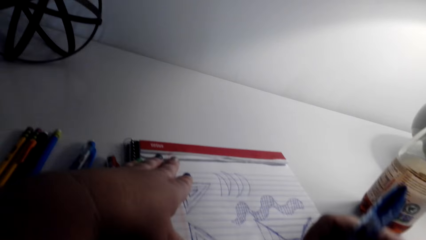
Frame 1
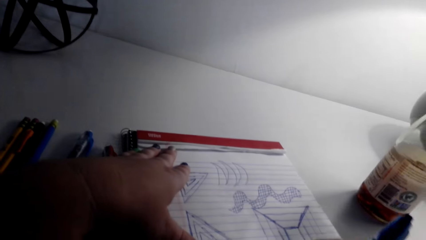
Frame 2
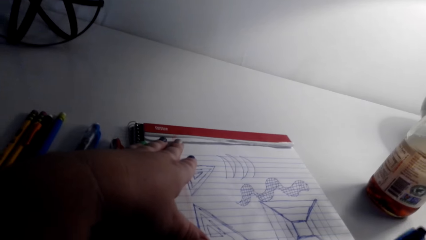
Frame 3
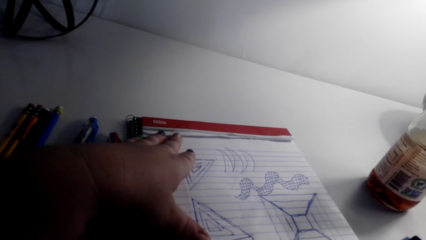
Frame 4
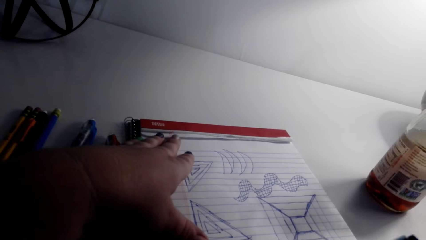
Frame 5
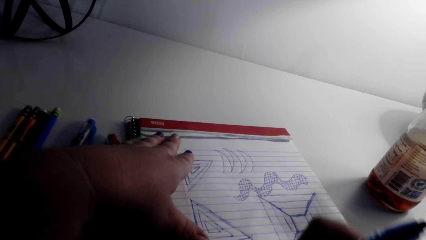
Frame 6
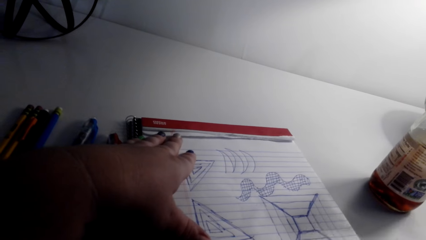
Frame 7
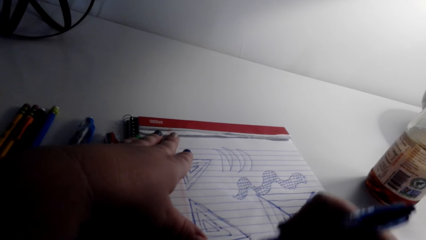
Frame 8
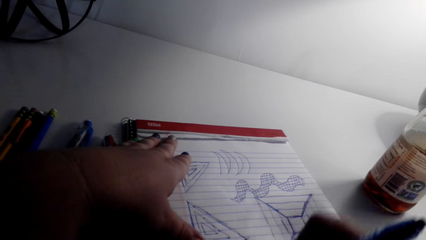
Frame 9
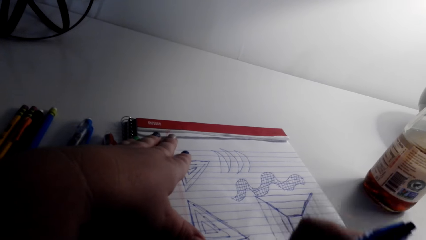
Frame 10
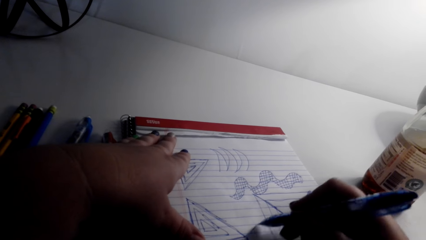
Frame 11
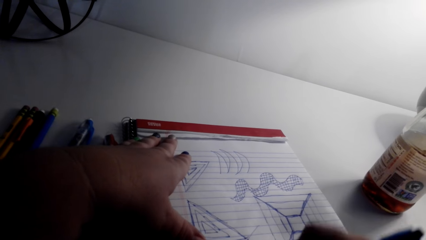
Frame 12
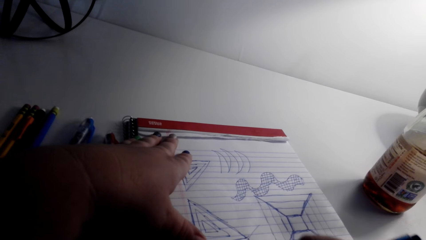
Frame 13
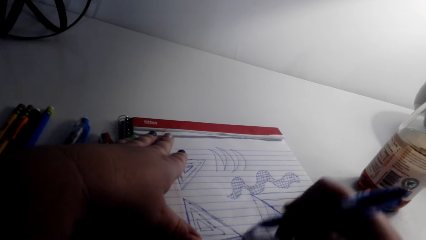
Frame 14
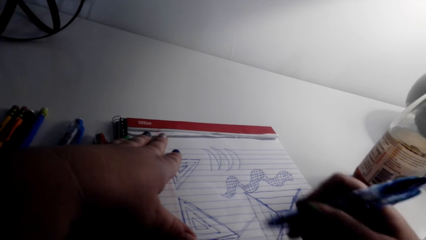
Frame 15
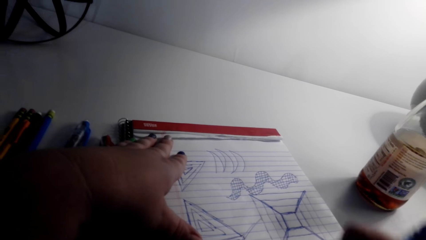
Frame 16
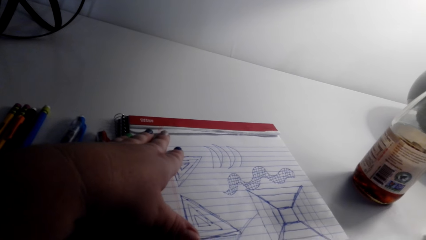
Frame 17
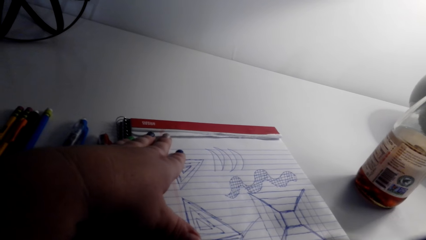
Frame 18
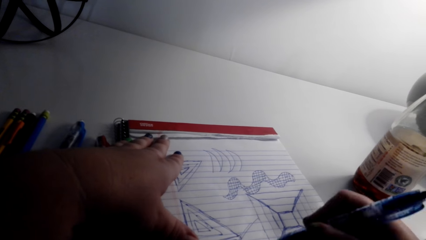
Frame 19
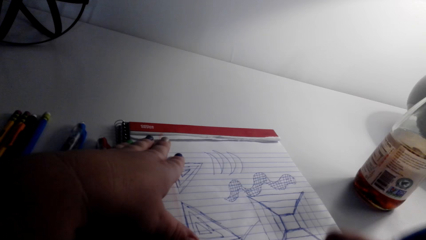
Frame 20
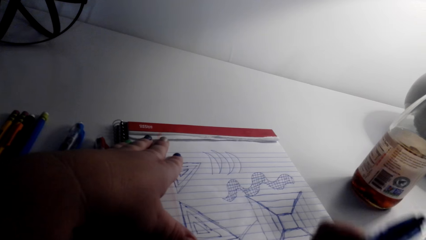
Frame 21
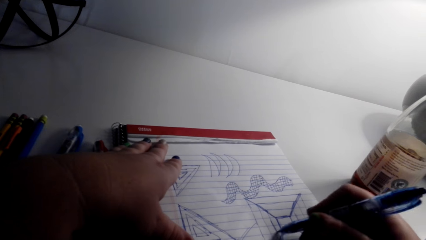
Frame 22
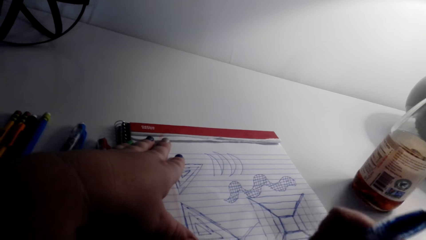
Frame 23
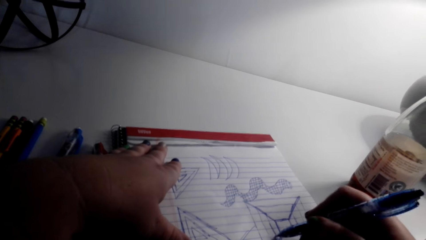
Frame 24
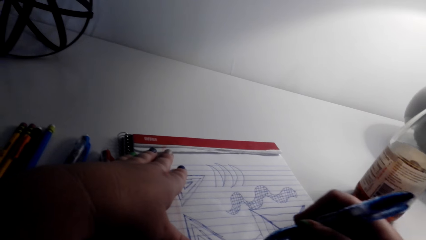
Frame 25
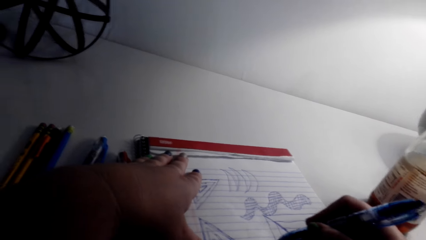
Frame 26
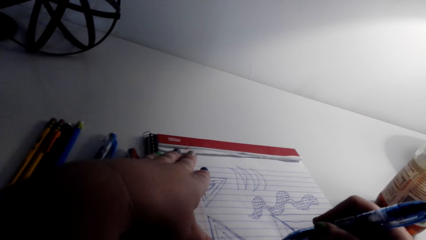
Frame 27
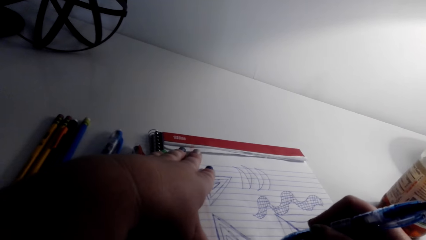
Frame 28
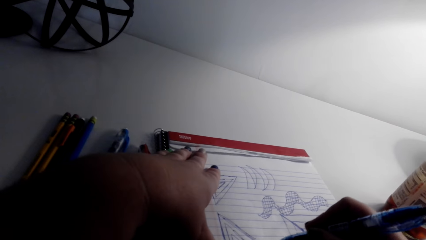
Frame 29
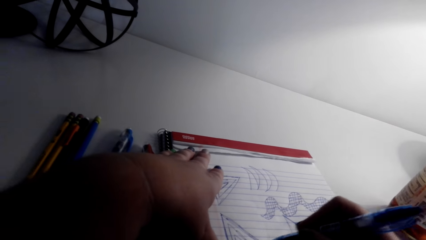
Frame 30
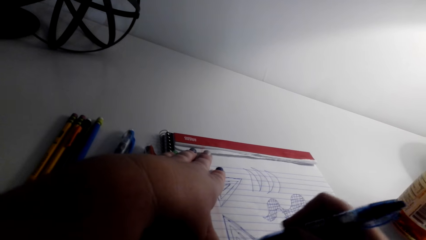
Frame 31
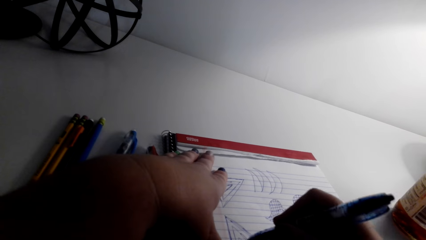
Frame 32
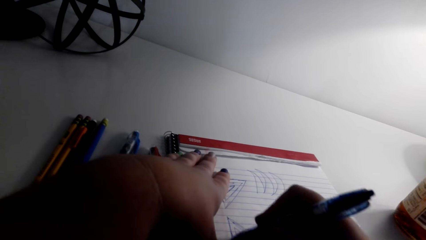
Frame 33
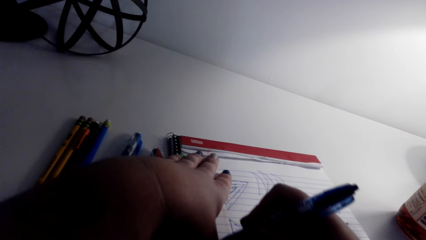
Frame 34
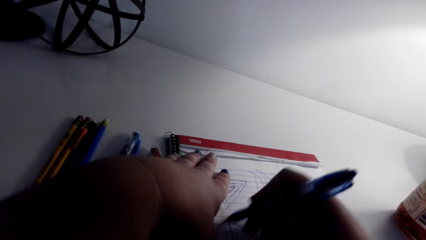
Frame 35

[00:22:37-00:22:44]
The camera wearer draws on the writing pad. They shade on the book with a pen.

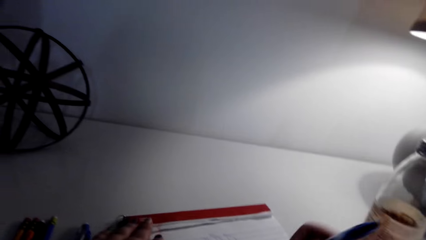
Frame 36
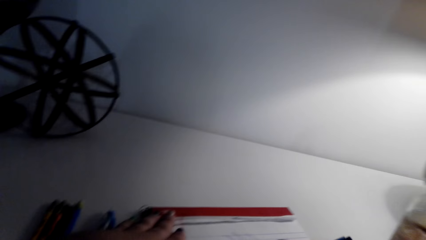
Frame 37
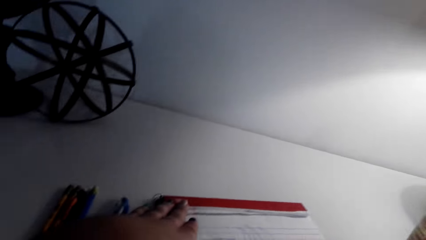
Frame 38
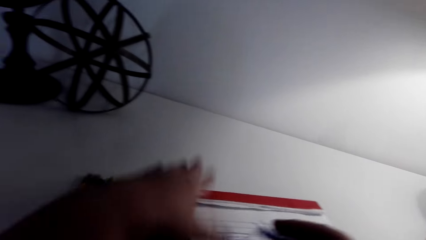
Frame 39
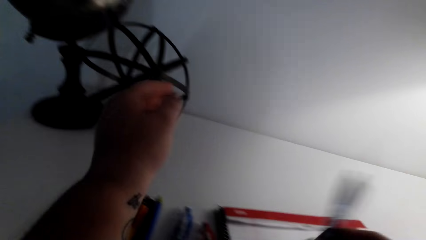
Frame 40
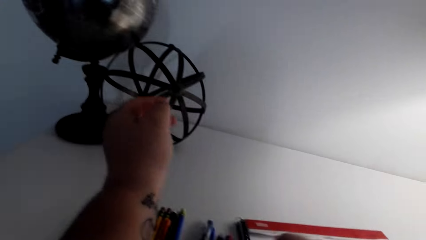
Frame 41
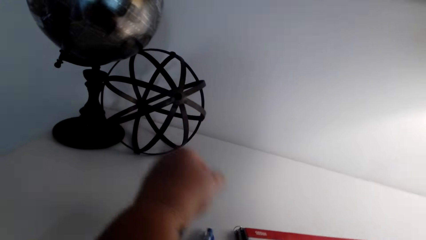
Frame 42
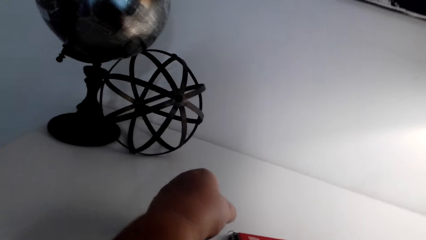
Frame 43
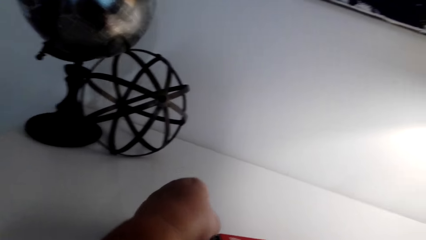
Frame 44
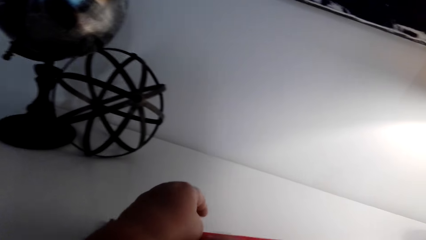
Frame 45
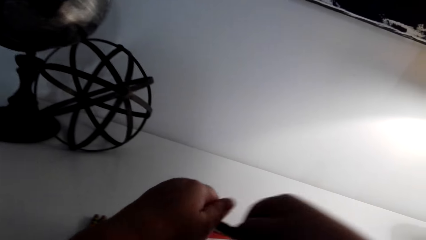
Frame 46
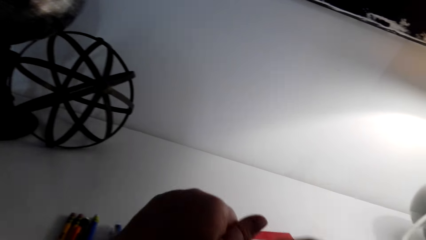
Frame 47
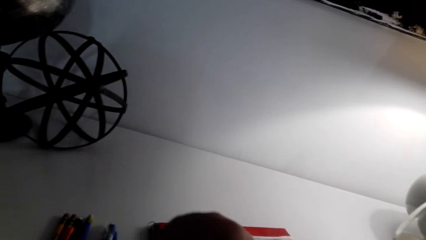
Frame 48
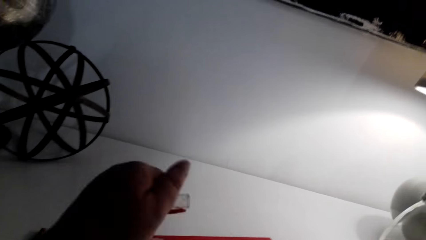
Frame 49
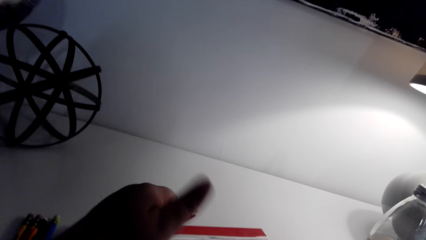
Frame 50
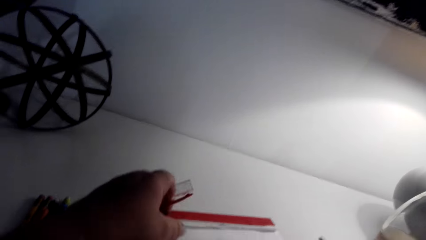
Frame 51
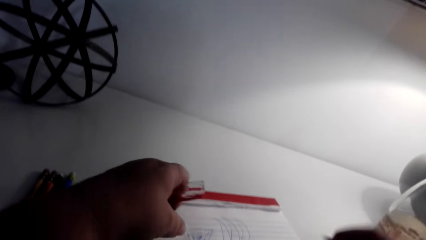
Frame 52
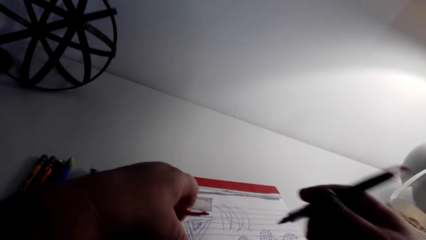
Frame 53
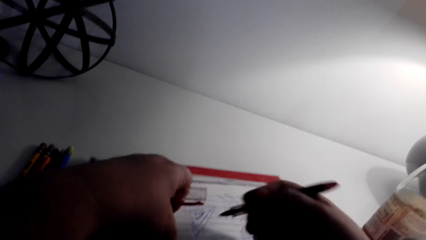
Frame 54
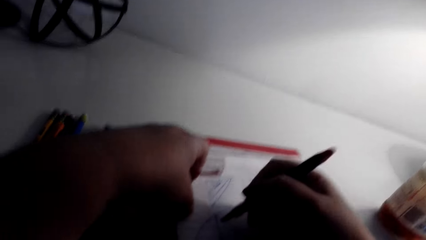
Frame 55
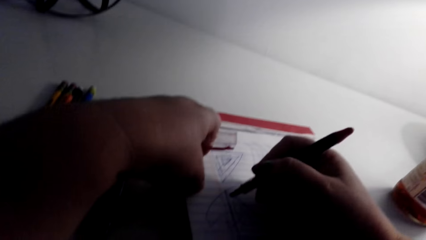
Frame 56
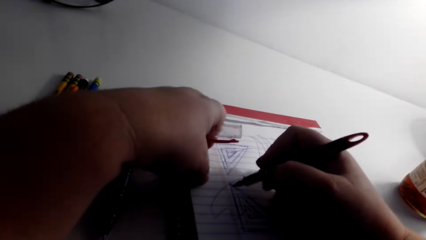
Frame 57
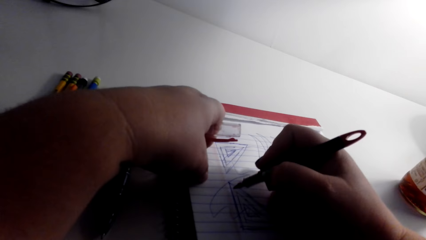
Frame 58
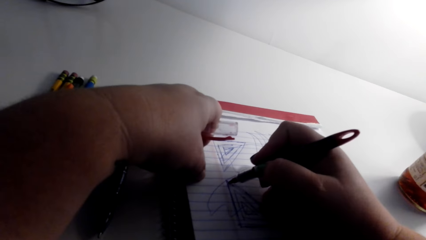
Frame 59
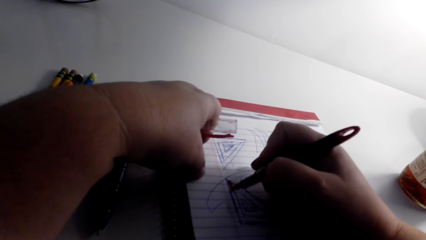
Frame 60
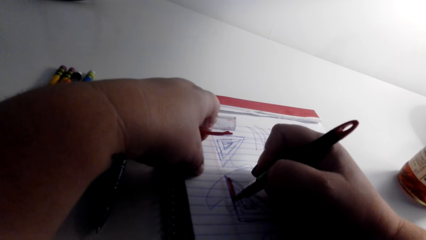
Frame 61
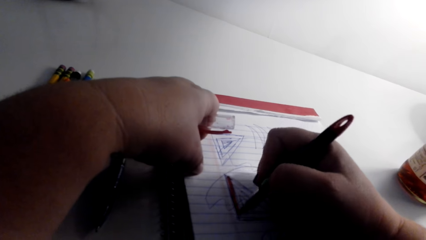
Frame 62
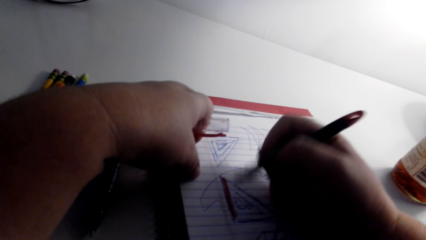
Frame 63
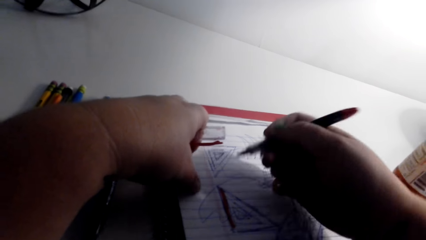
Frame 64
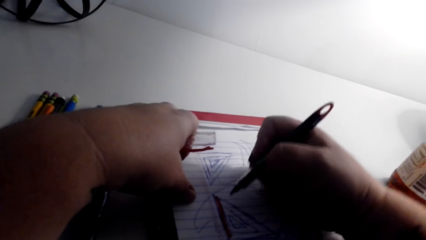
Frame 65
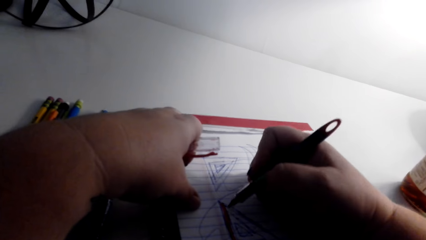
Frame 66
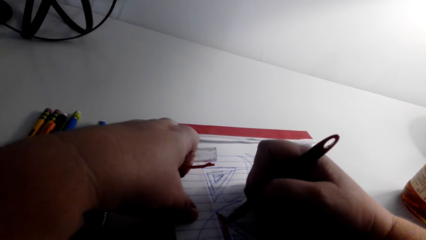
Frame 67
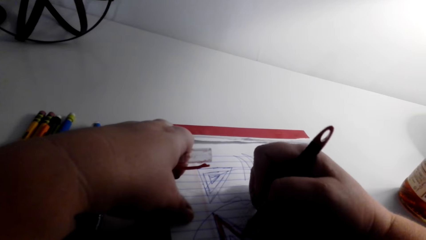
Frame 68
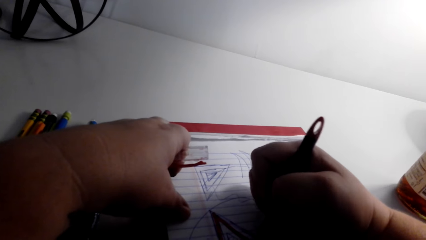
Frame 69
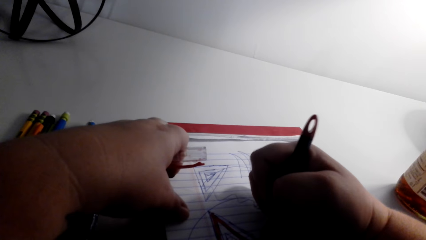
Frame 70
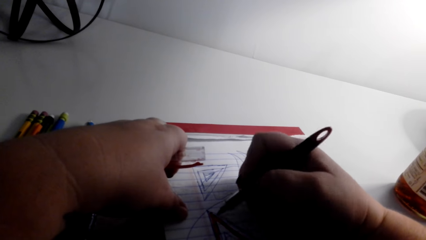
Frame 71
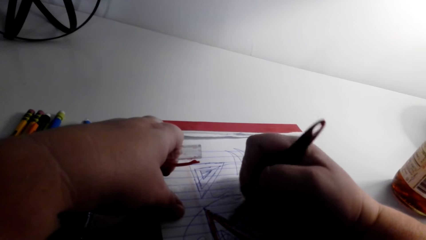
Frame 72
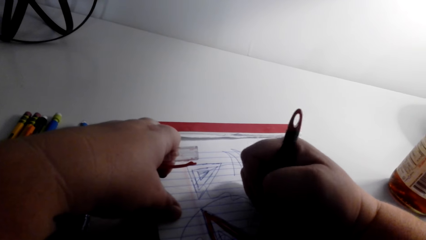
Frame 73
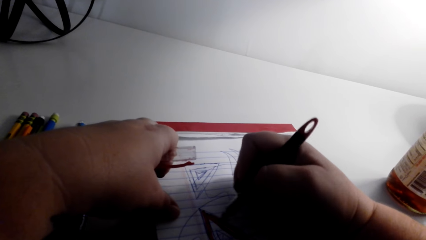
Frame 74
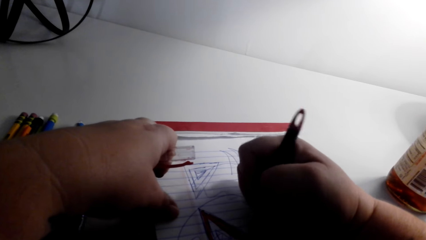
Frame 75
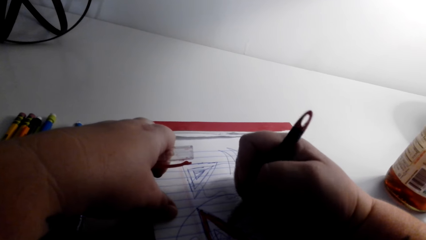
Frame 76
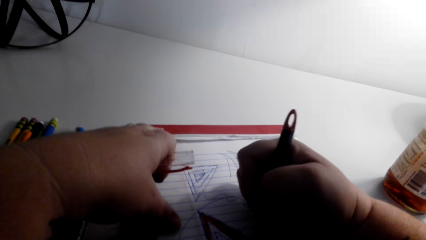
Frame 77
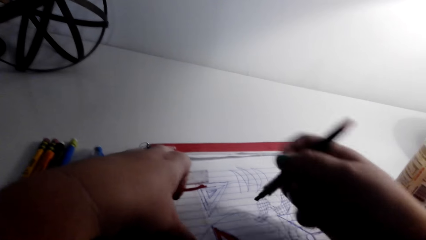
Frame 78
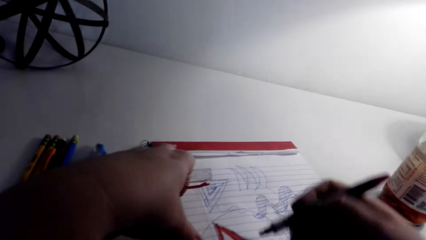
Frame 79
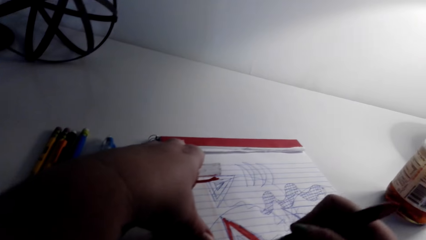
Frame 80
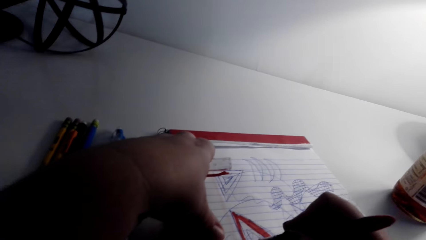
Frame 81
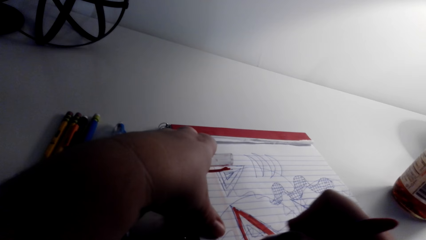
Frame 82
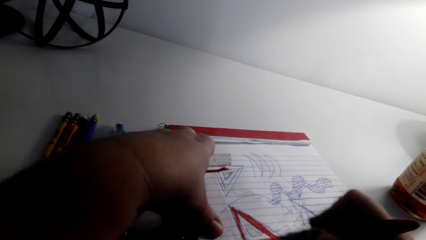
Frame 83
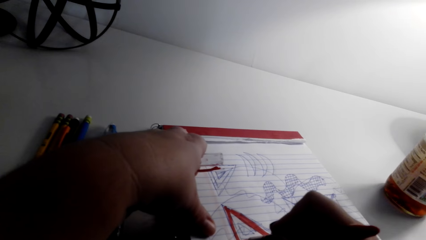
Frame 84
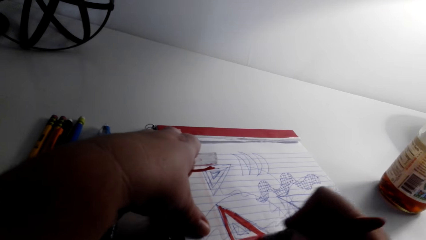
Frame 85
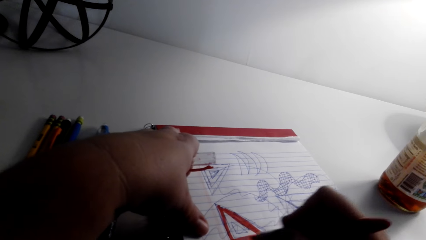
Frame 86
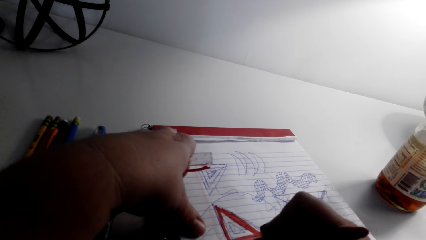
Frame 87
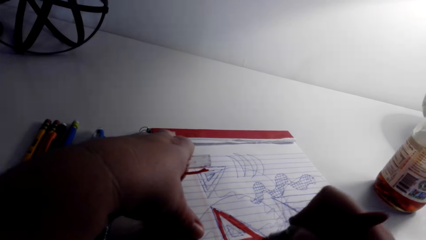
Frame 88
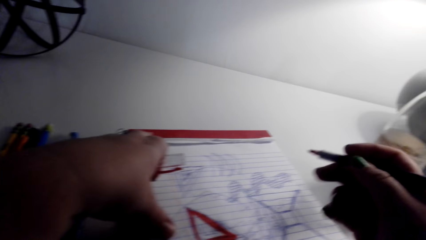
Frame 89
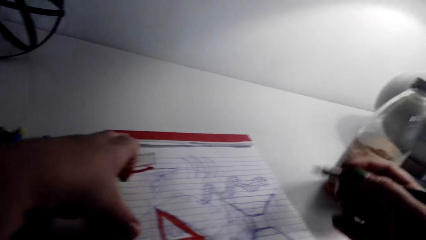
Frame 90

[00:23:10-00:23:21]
The camera wearer places the pen on the table. They open the pen. They draw the art on a book. They color on the sketch.
